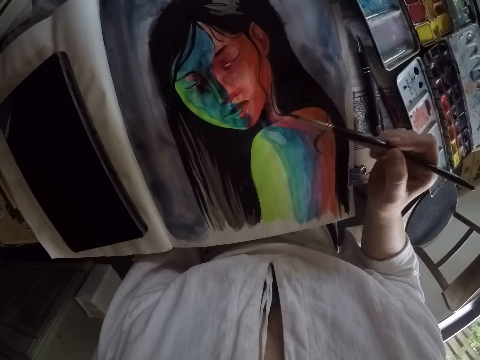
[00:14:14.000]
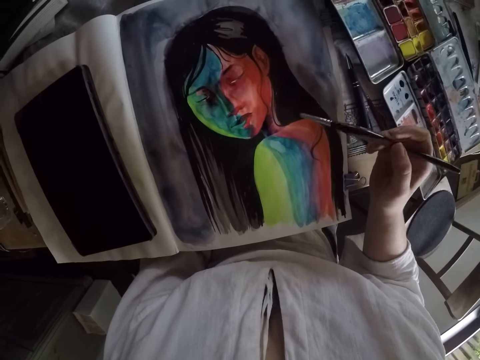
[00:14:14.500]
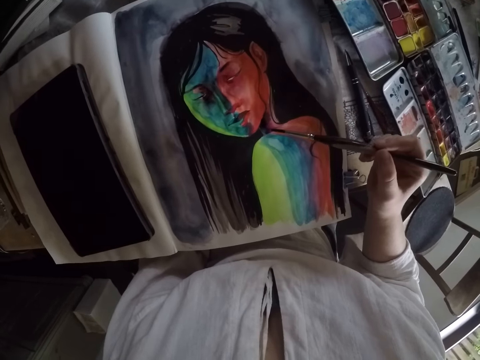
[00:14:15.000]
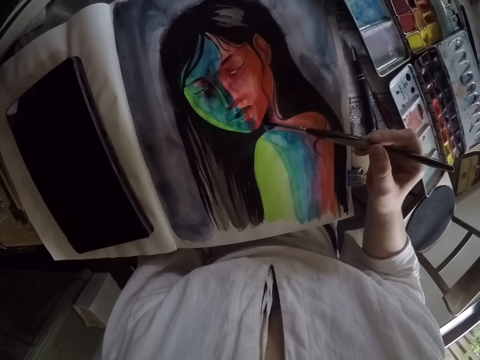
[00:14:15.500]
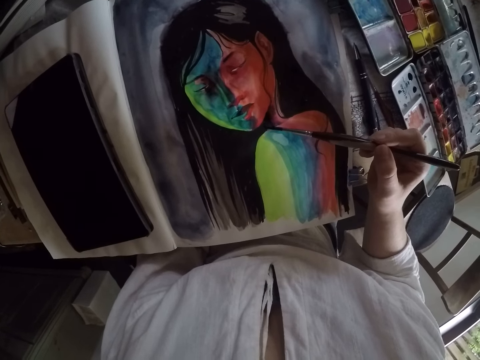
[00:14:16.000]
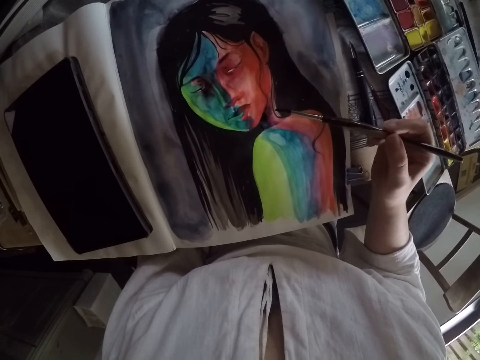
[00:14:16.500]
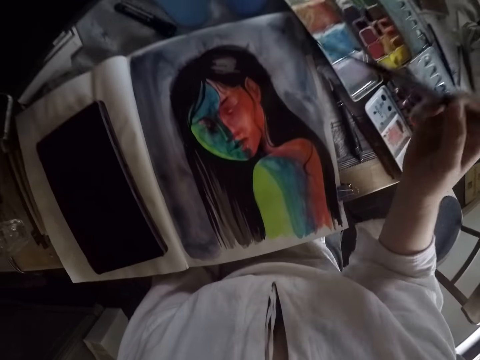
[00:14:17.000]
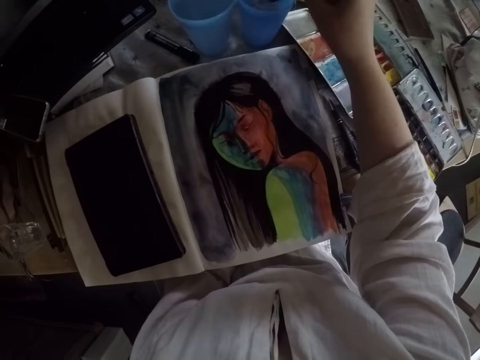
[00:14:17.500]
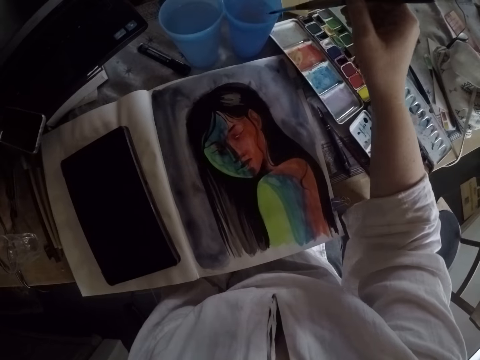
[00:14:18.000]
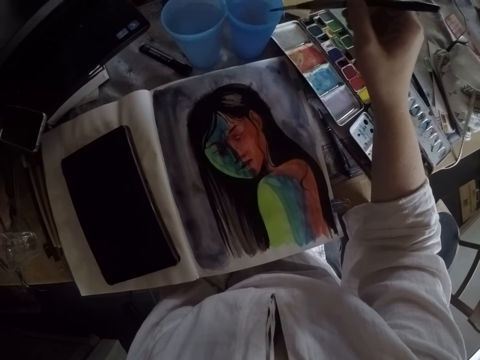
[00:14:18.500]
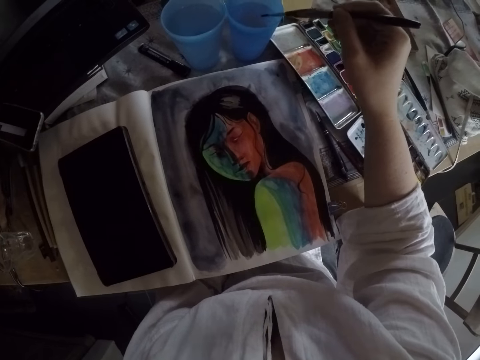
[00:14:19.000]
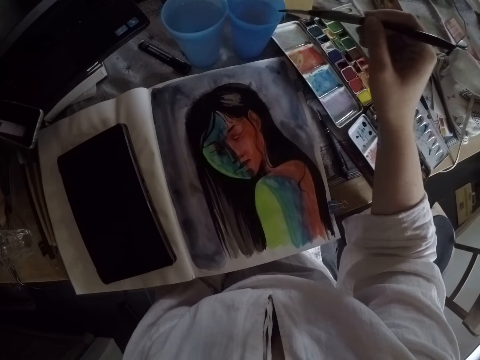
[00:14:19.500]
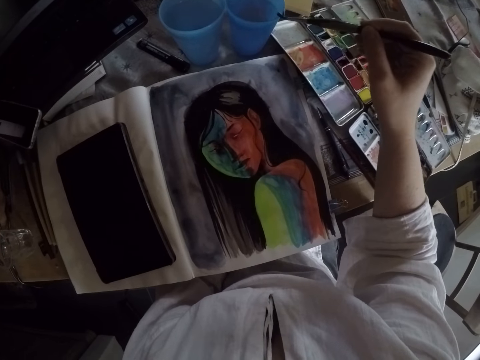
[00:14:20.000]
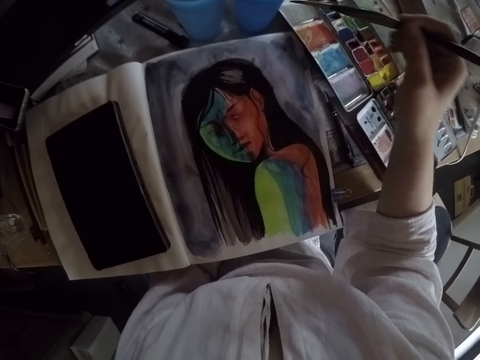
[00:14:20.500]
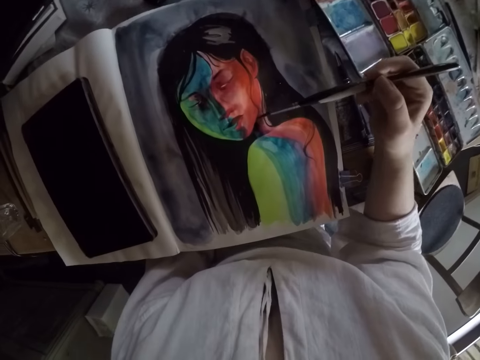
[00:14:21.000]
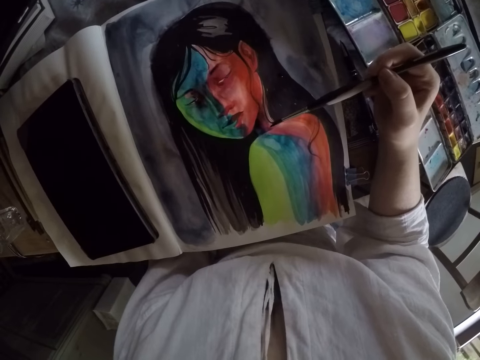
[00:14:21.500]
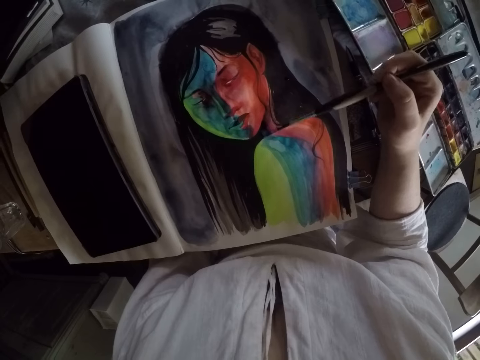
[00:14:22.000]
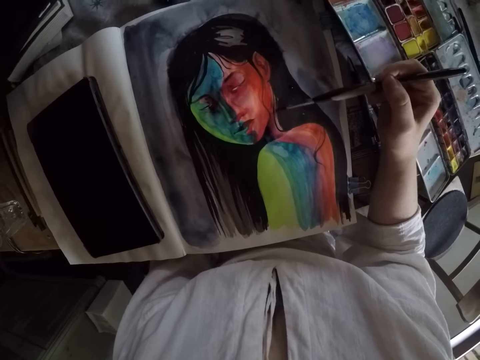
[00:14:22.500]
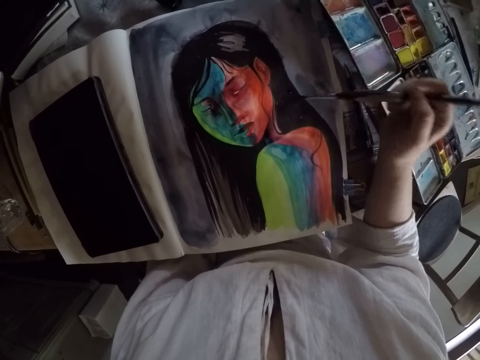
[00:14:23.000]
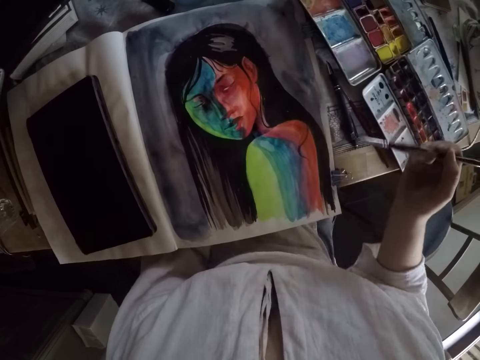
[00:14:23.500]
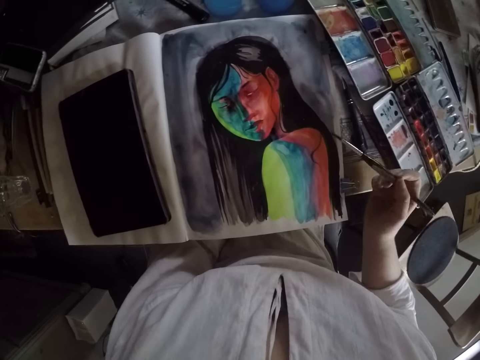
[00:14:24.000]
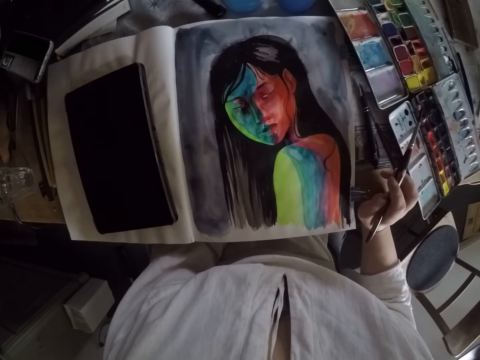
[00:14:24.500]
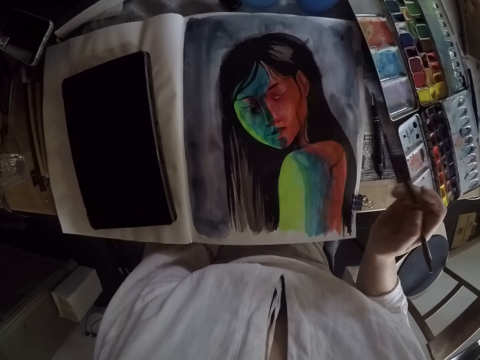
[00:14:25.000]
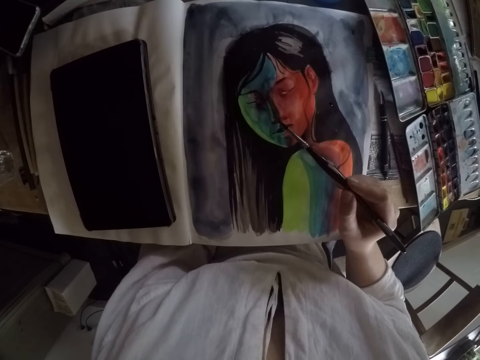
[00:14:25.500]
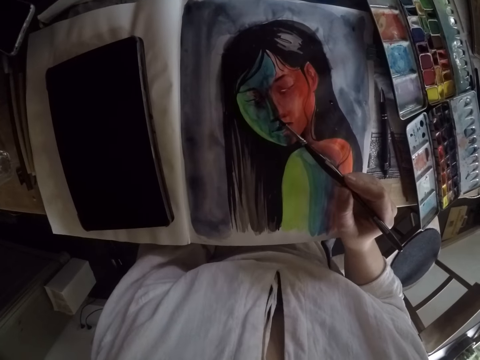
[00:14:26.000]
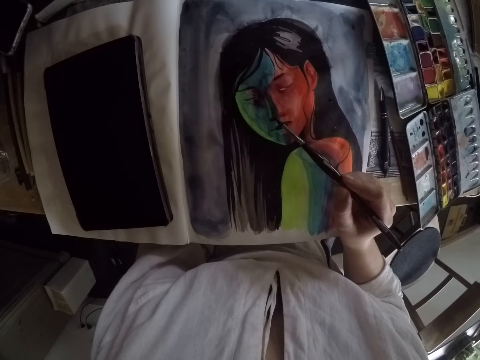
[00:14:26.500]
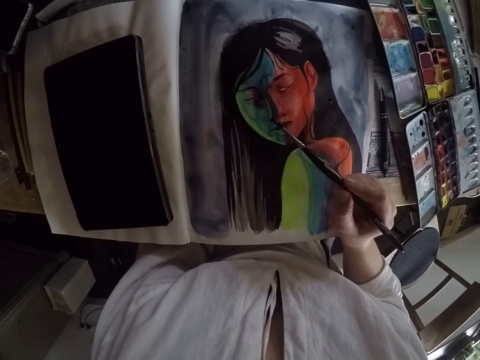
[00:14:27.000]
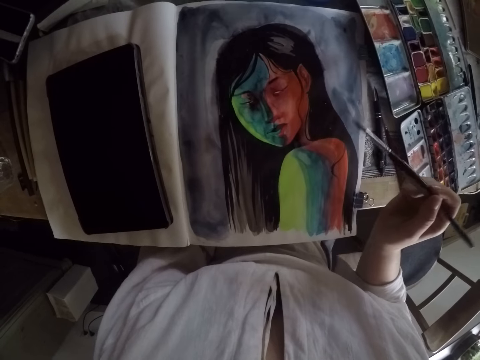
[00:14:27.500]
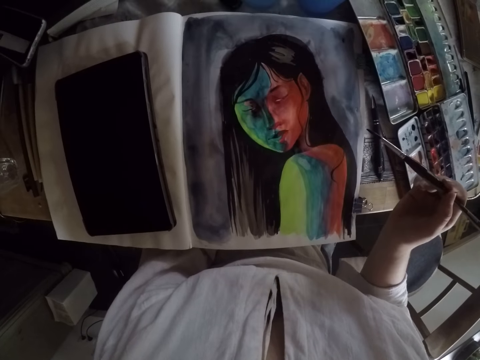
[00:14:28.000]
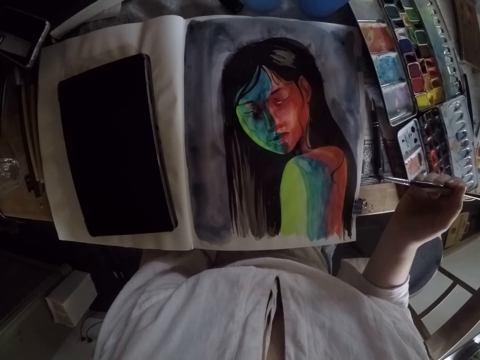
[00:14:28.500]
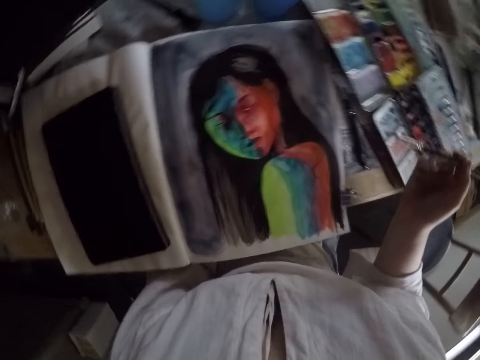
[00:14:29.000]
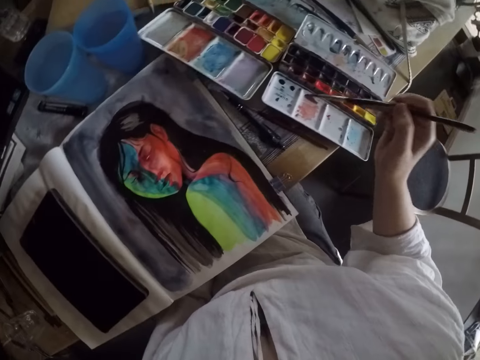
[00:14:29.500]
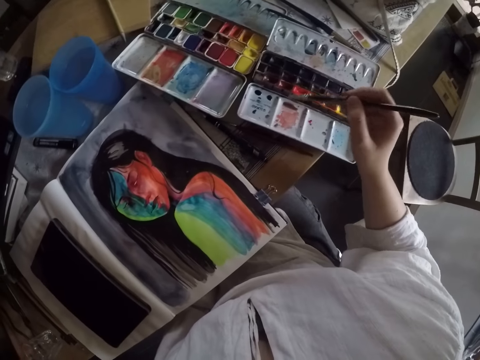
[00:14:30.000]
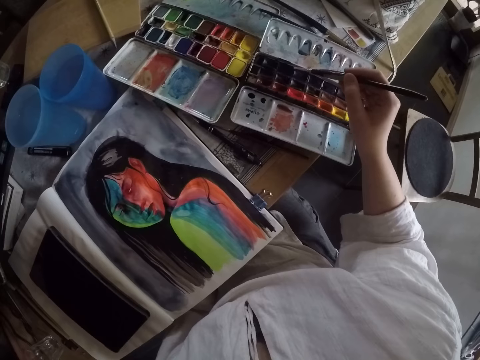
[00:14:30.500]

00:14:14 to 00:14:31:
The camera wearer dips the rigger brush in the water glass. She removes excess water from the rigger brush on the edge of the water glass. She paints the drawing with the rigger brush. She places her right hand on the edge of the table. She paints the drawing with the rigger brush. She raises the brush. She touches a paint in the palette with the brush.

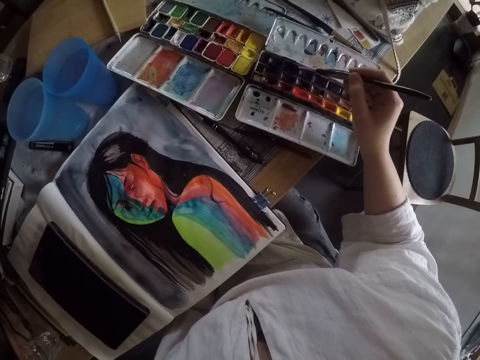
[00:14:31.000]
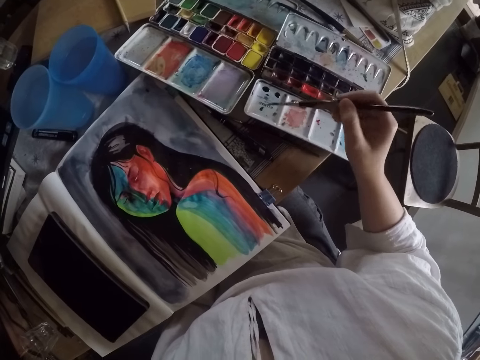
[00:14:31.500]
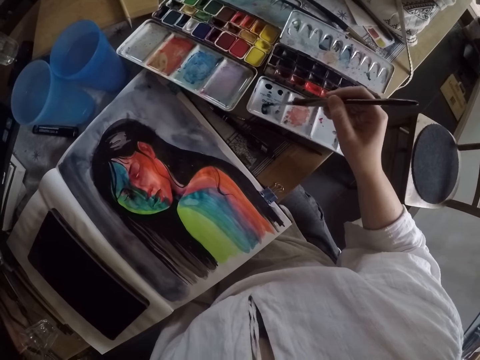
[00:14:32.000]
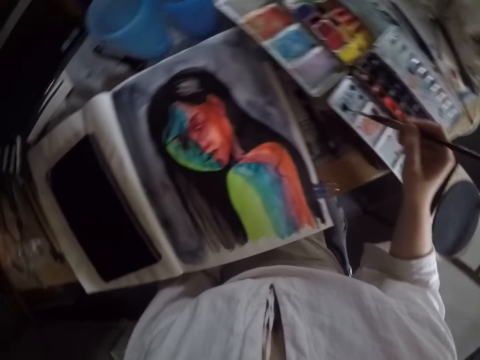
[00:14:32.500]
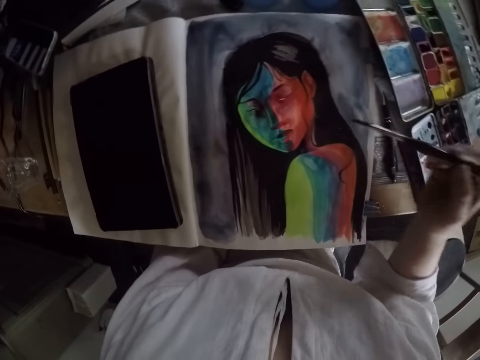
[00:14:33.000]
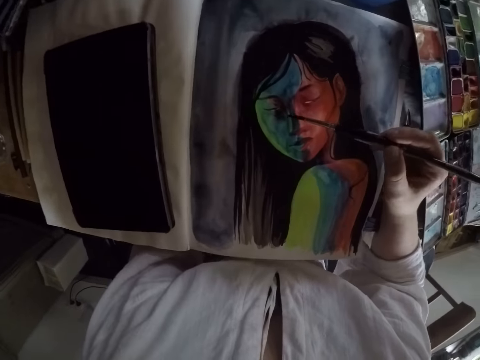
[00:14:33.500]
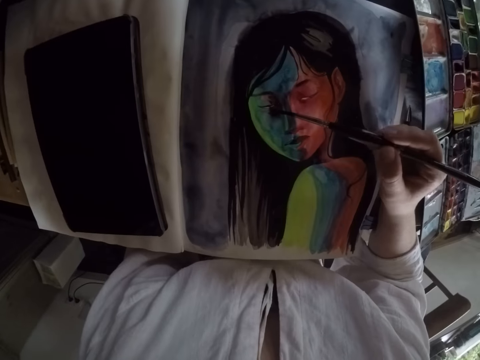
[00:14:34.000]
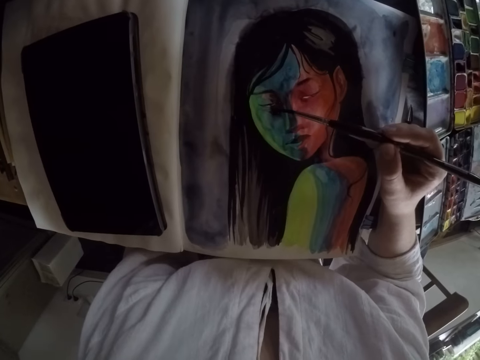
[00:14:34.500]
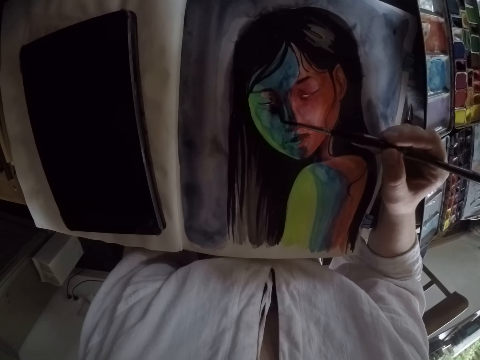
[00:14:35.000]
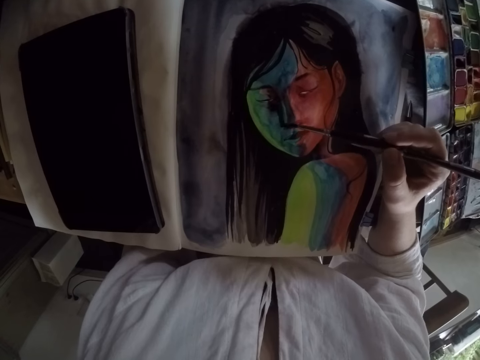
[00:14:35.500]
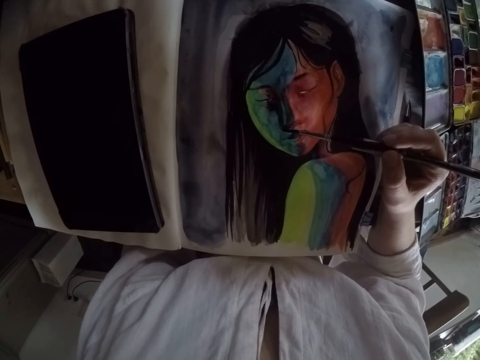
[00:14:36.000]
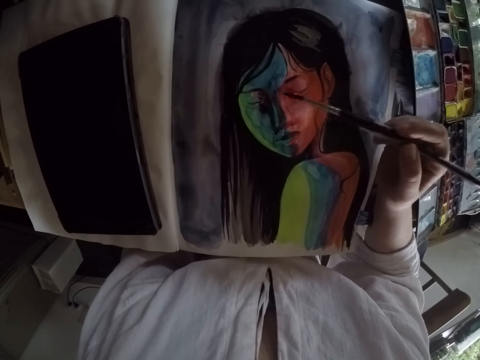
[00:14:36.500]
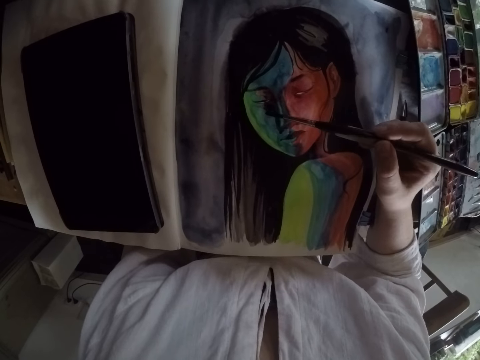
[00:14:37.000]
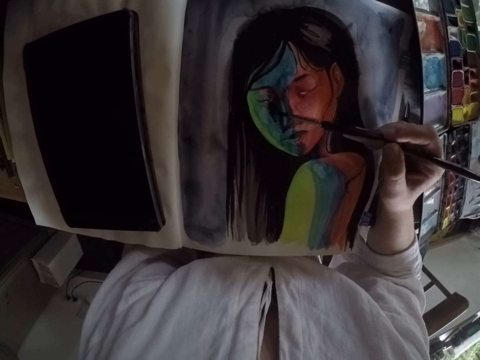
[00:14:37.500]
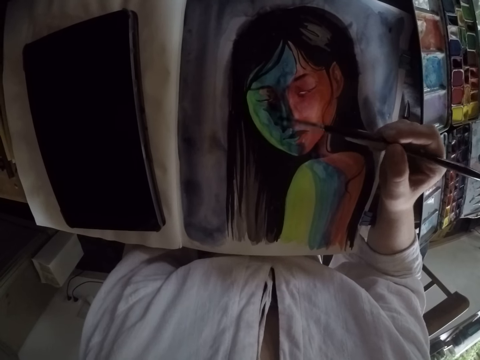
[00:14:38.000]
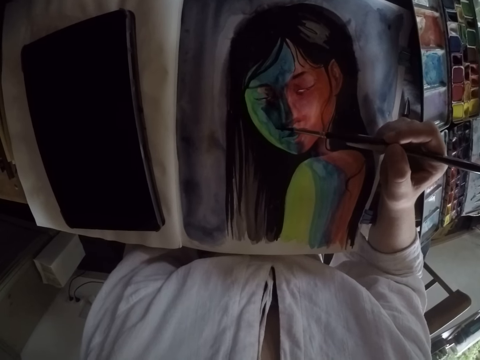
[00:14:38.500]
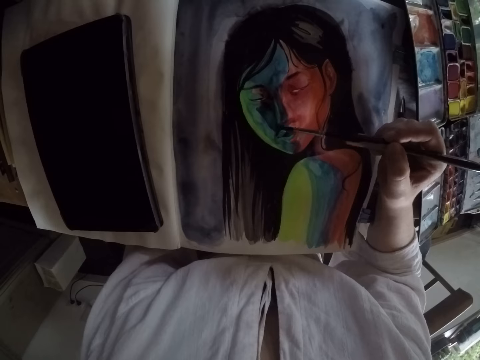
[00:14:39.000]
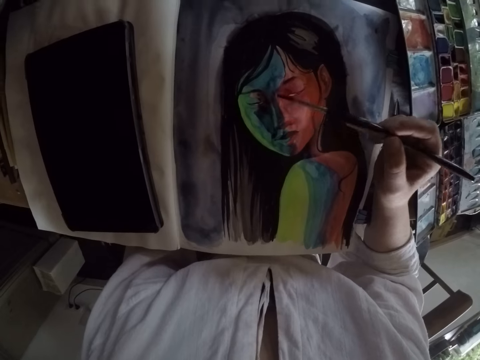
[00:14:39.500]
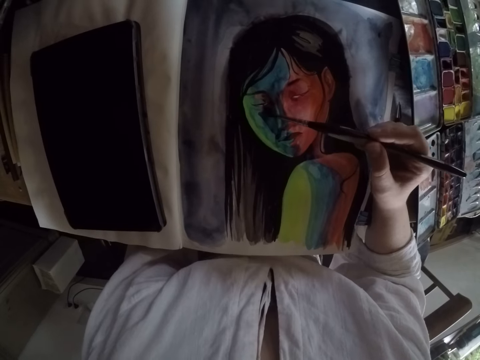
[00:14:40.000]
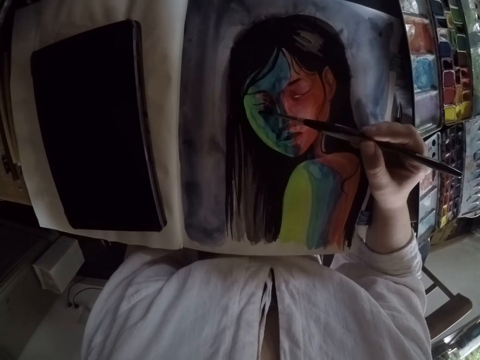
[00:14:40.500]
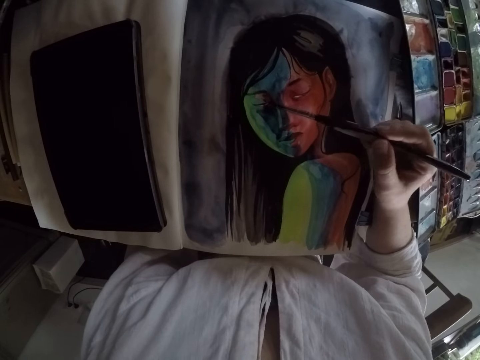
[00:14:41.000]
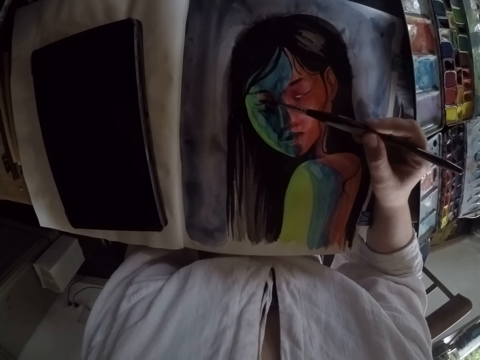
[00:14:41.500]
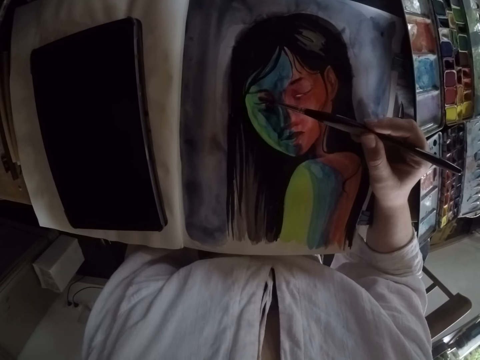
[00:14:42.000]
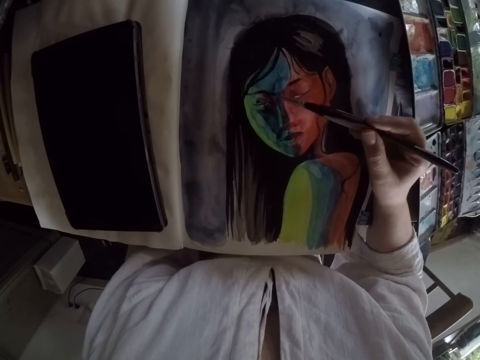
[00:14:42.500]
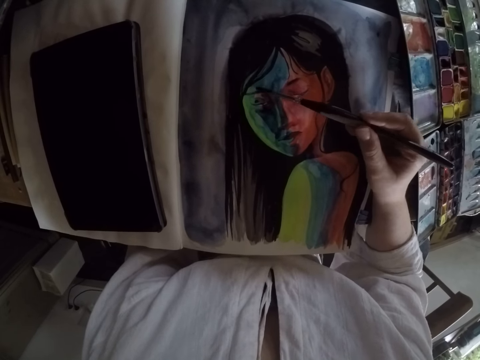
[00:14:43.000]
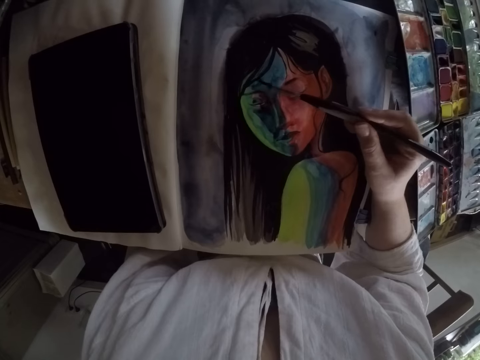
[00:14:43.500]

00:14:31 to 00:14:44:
The camera wearer draws paint from the color palette with the rigger brush. They mix the paint with a liquid on the color palette. They paint the drawing with the rigger brush.
